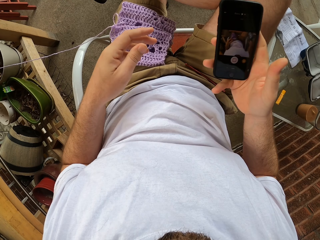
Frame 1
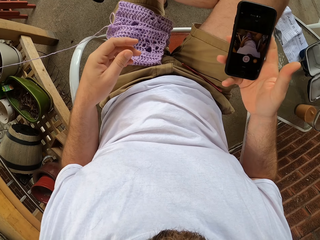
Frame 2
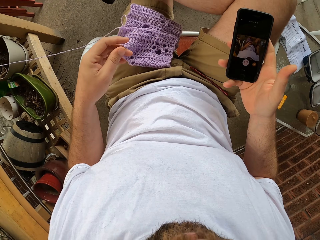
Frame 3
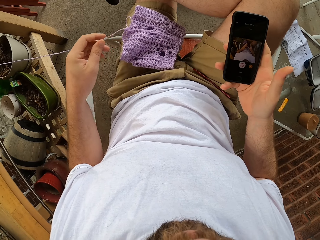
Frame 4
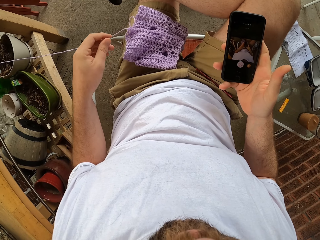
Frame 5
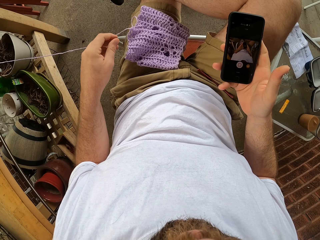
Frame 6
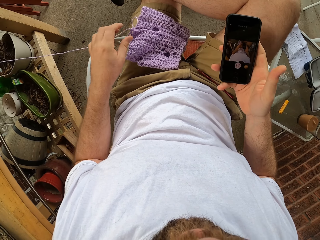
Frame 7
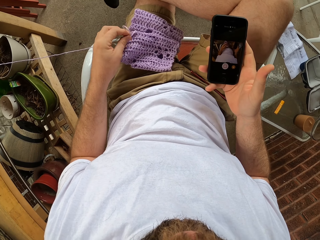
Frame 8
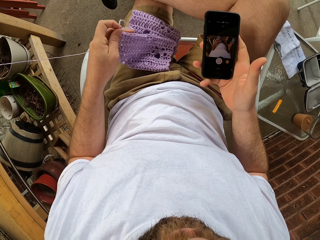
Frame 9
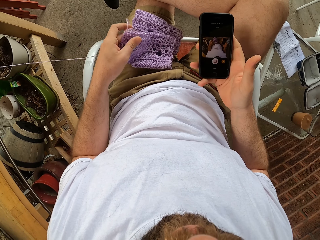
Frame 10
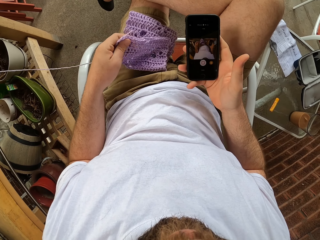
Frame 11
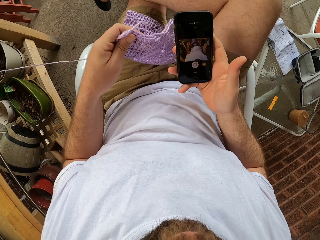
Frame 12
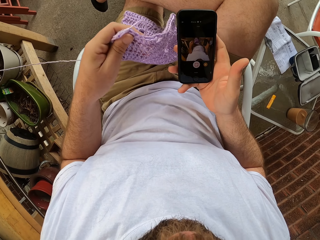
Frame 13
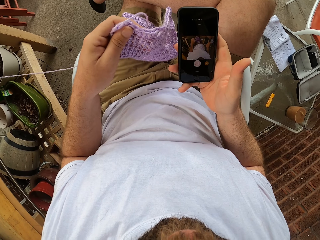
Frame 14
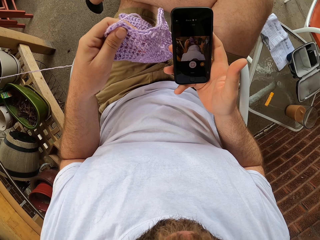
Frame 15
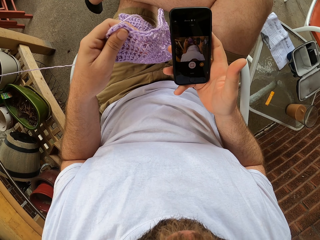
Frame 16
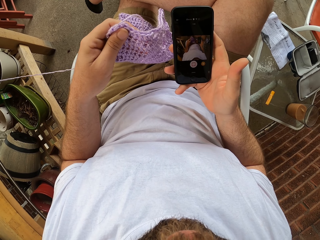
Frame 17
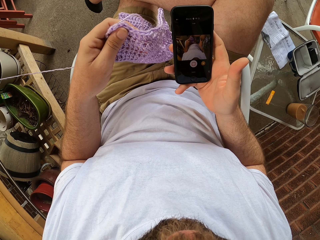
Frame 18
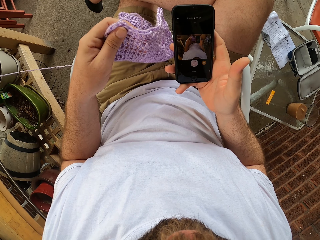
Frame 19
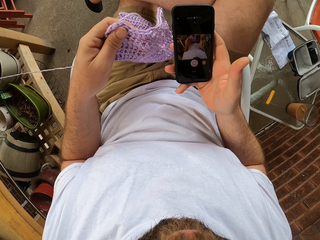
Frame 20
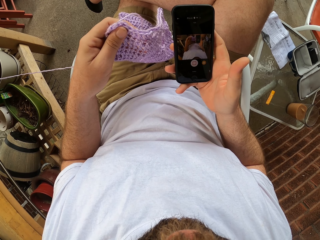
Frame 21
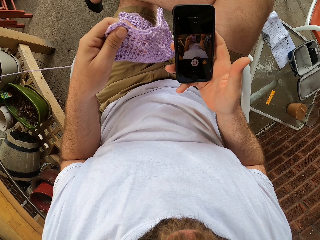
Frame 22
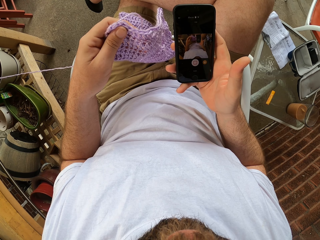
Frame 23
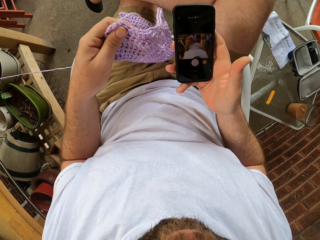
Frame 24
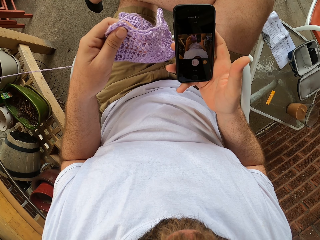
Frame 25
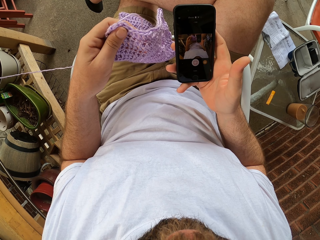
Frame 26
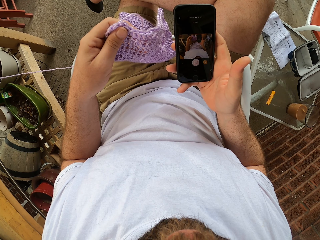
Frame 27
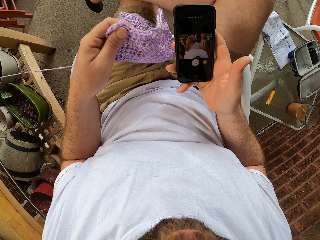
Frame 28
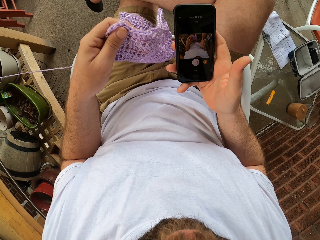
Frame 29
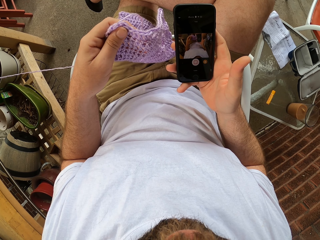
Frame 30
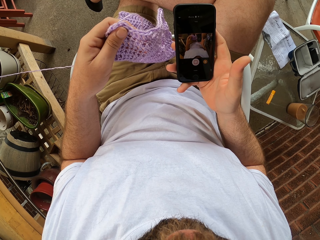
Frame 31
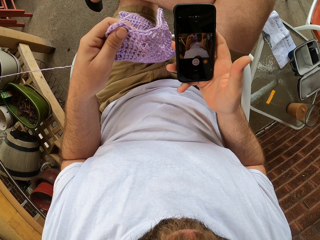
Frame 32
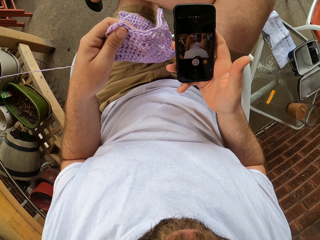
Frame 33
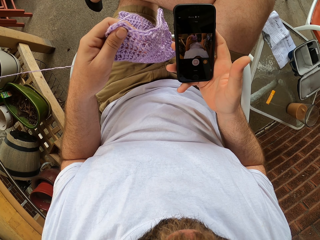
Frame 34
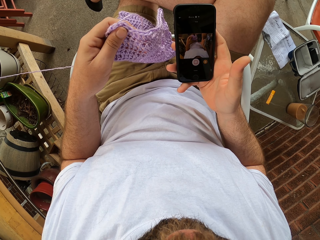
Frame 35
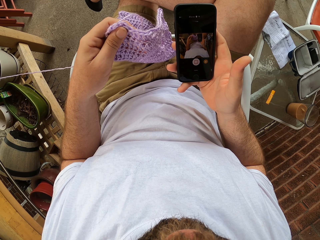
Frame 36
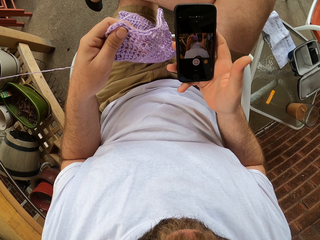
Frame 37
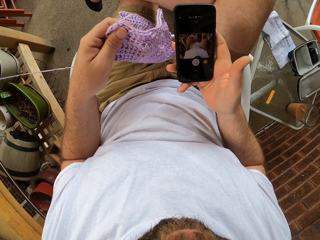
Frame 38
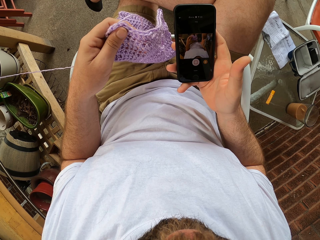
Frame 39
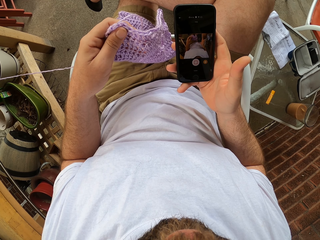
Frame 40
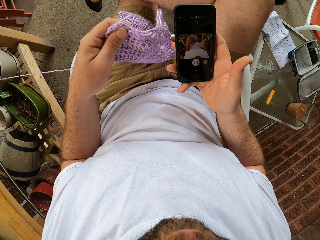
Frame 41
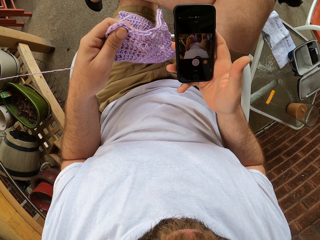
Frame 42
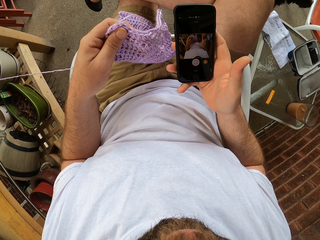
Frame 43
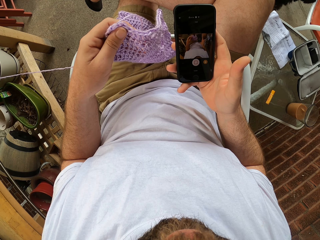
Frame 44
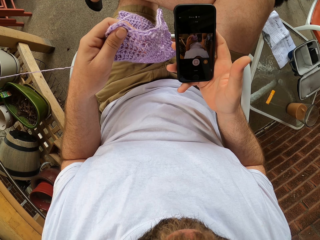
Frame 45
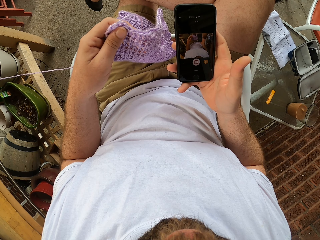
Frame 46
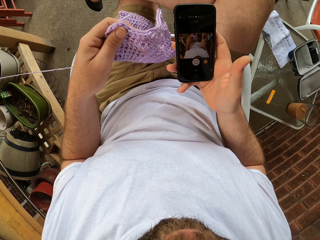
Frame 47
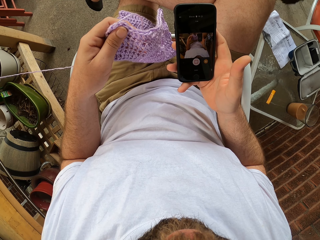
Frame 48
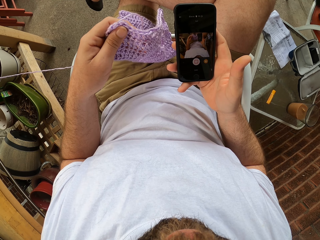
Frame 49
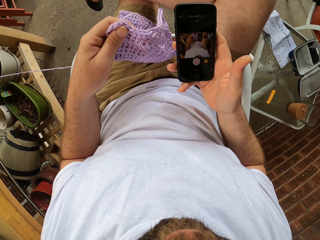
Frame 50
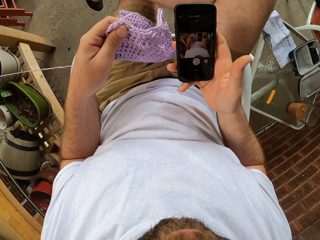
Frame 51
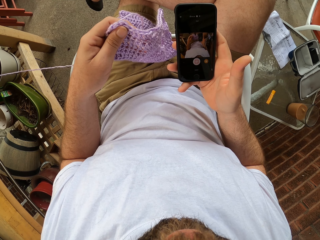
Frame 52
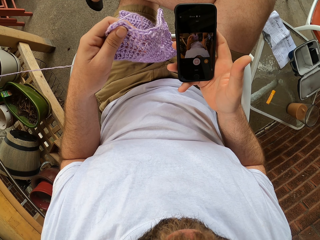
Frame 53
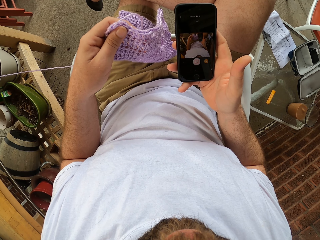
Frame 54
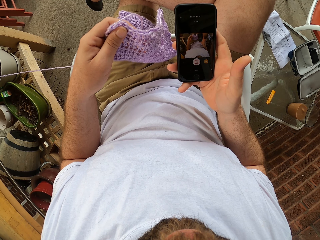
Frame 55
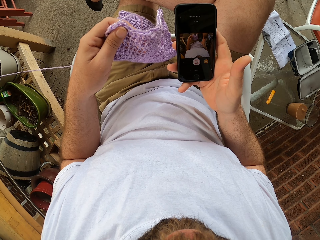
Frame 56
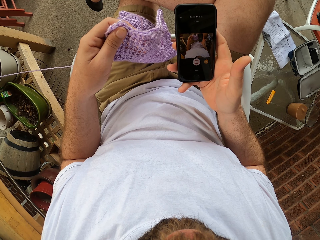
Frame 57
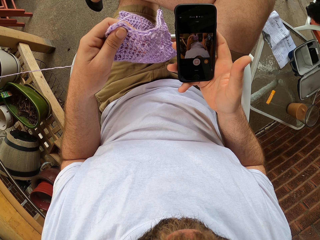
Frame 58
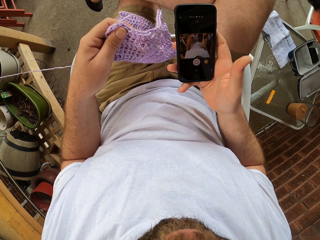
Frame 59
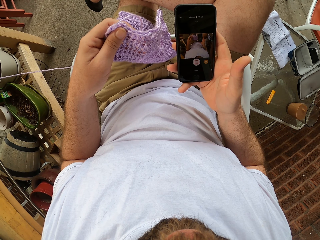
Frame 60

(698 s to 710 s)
The camera wearer checks the phone. He picks up the knitted piece with his left hand. He holds the garment. He looks at the knitted piece and the phone.

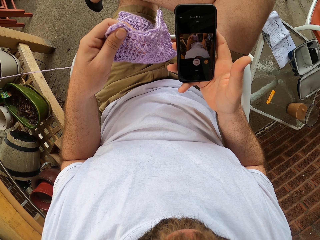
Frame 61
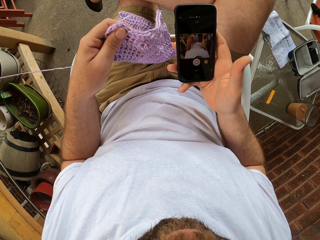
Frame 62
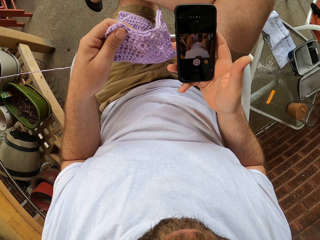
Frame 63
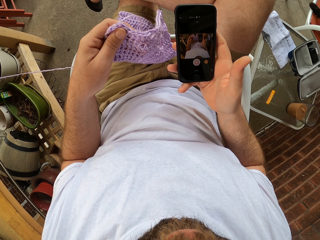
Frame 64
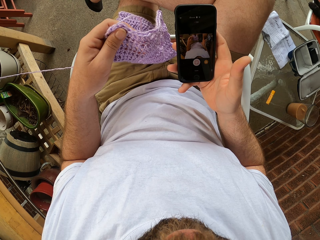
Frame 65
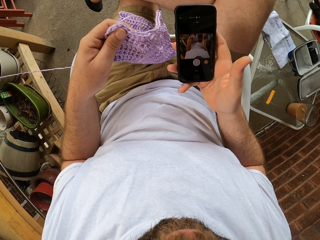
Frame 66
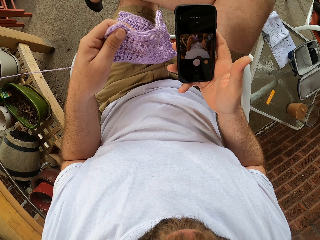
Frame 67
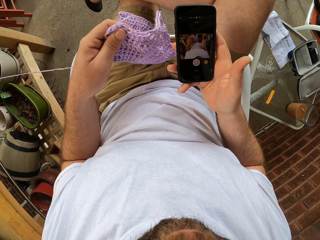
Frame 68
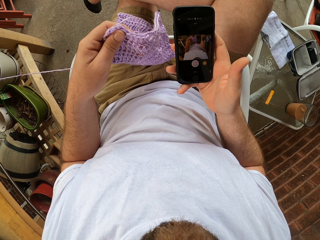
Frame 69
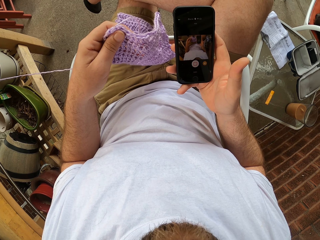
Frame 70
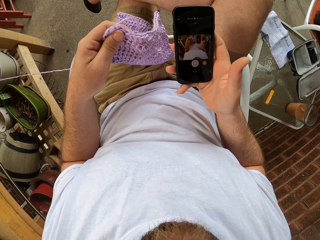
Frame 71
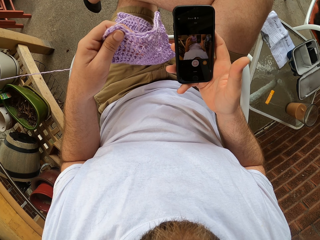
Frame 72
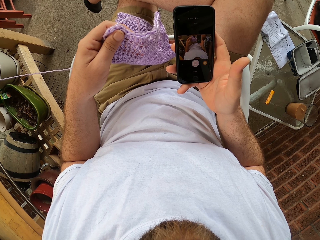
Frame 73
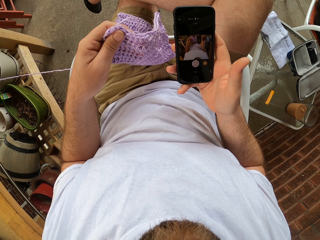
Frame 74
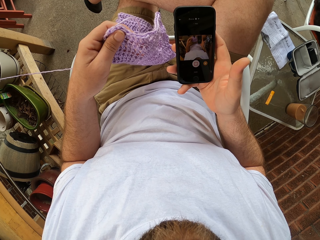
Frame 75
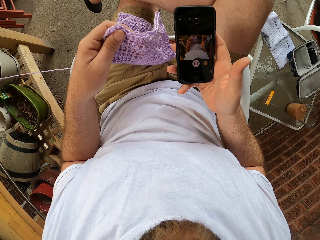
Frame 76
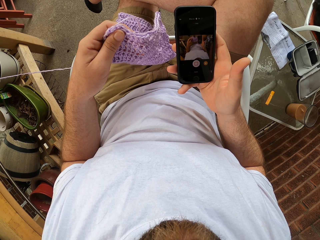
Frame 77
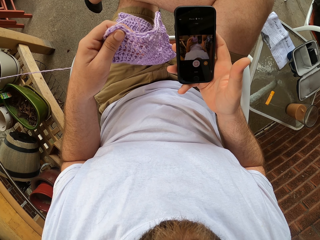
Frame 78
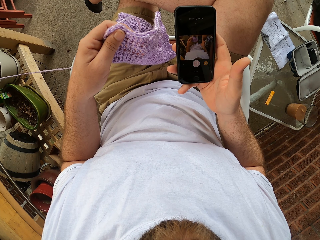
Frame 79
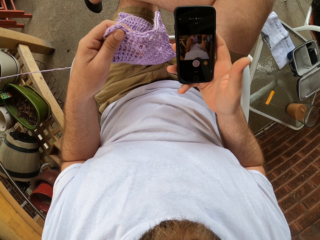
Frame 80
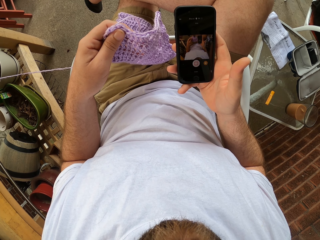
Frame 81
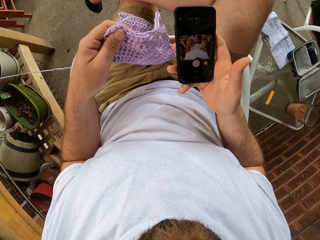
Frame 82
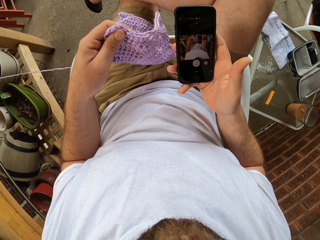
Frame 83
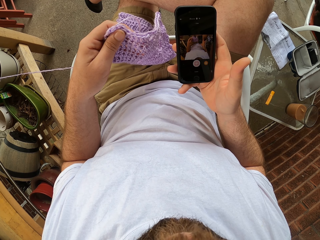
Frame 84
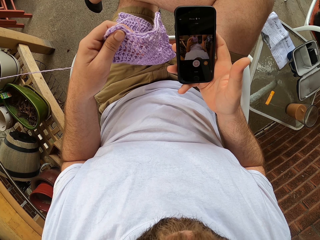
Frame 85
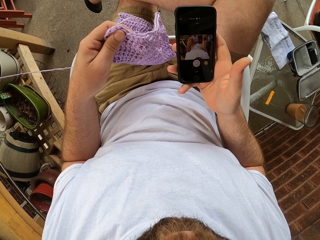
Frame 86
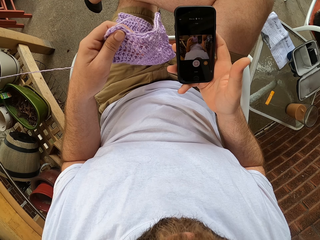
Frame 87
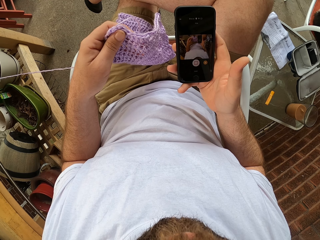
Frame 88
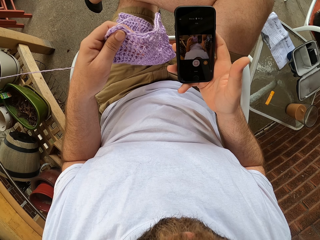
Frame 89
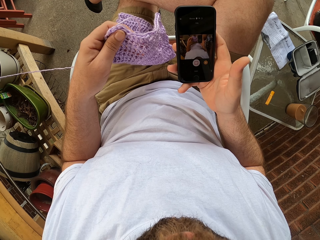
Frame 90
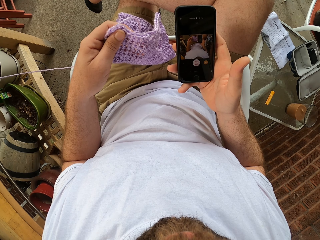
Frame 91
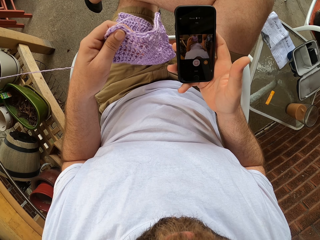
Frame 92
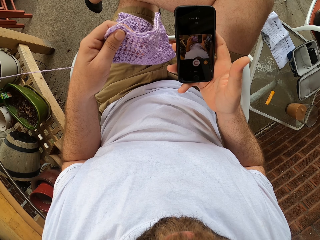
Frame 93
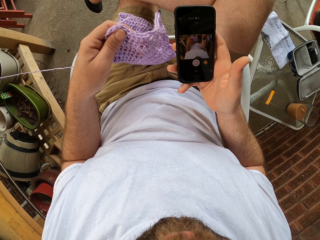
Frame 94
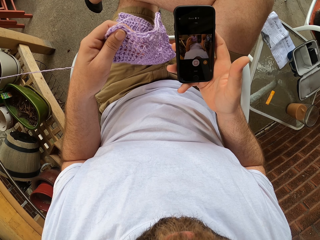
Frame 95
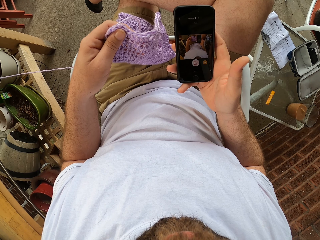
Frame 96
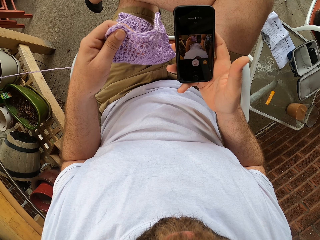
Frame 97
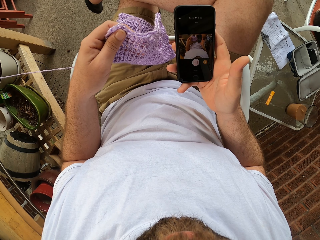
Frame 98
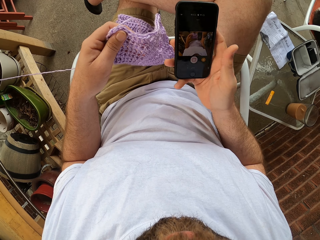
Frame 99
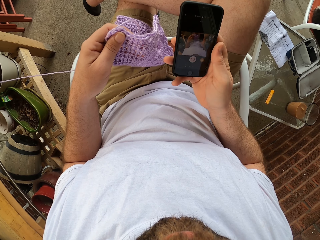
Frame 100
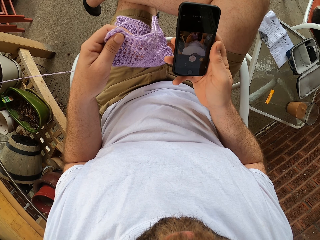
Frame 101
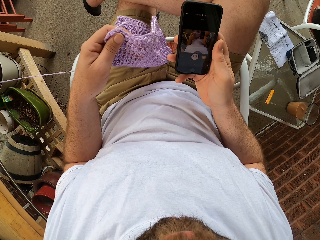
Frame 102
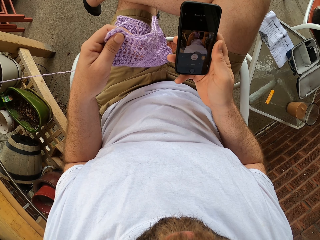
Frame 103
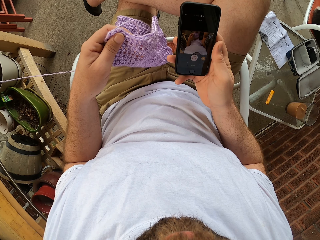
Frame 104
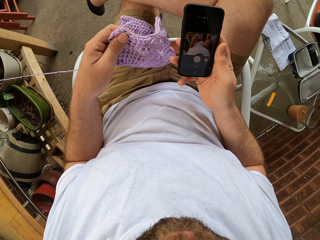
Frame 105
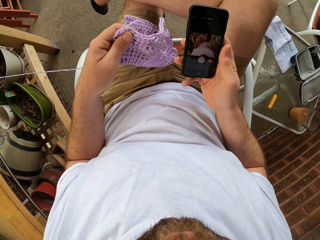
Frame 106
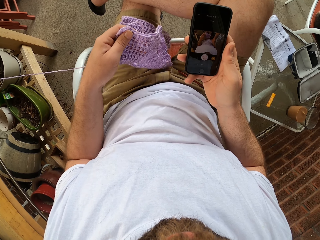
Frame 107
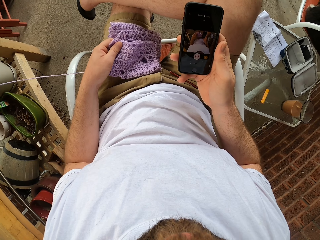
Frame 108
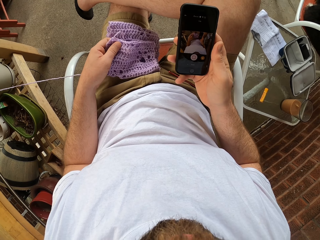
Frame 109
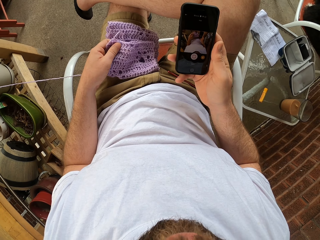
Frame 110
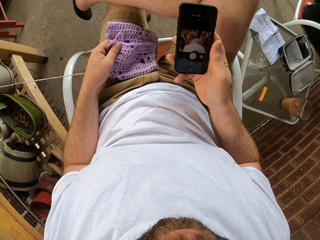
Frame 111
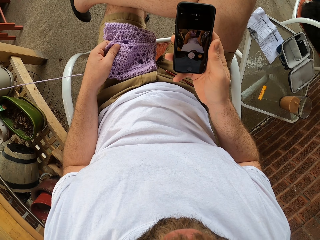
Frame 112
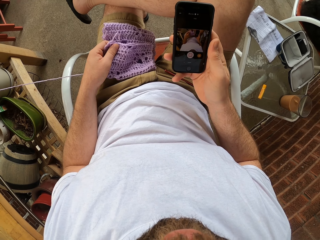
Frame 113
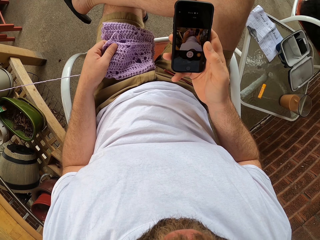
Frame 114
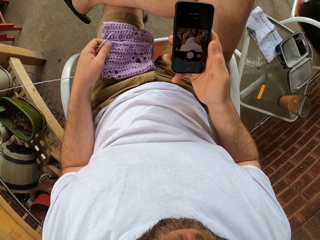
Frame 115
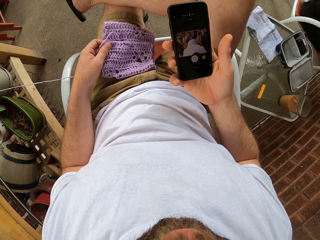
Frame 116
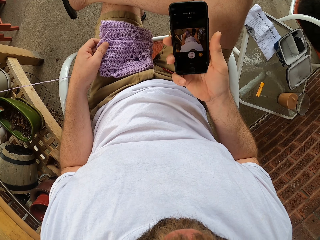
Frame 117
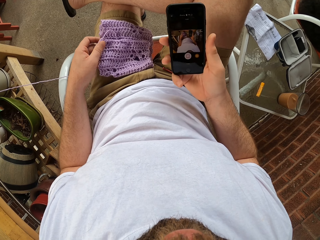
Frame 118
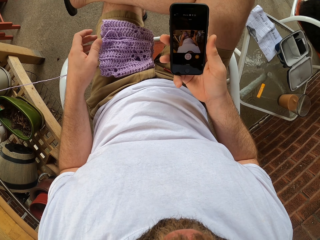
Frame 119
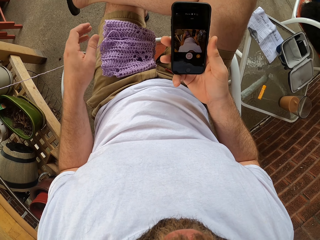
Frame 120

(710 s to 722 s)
The camera wearer places the knitted piece on his left lap.
